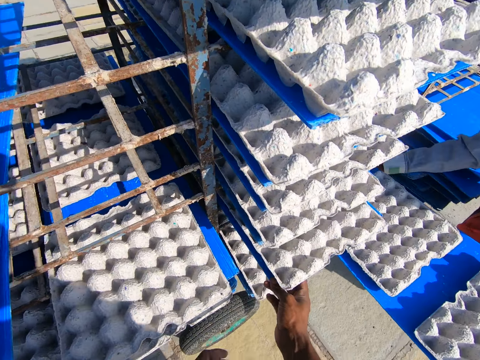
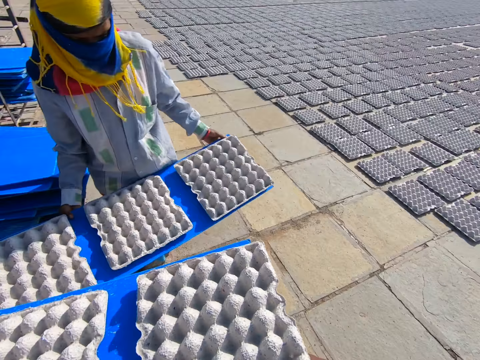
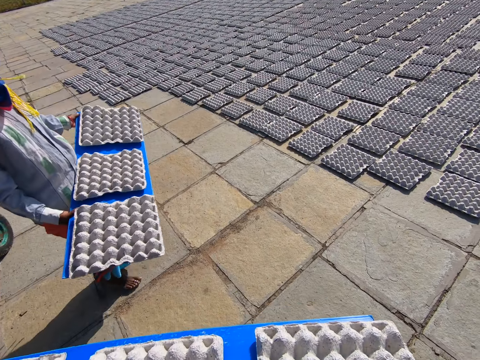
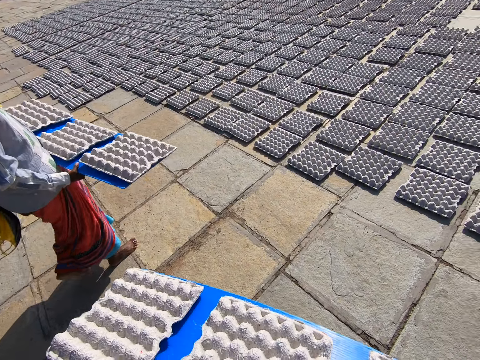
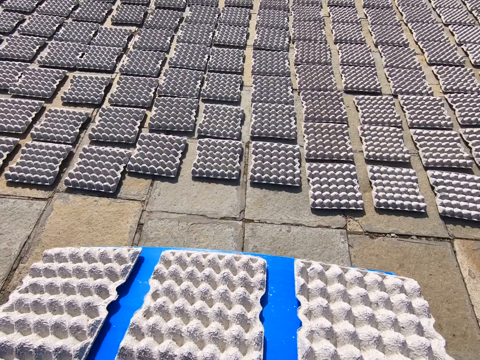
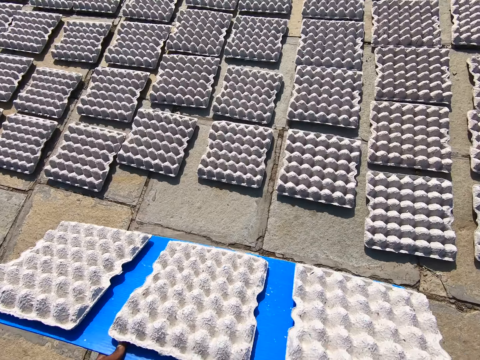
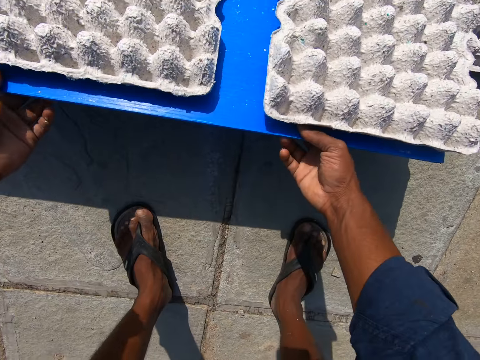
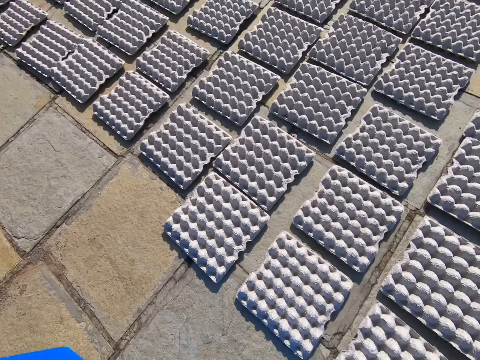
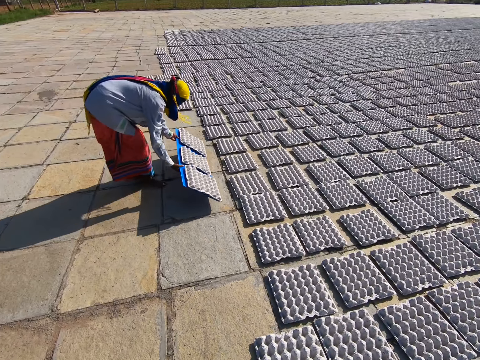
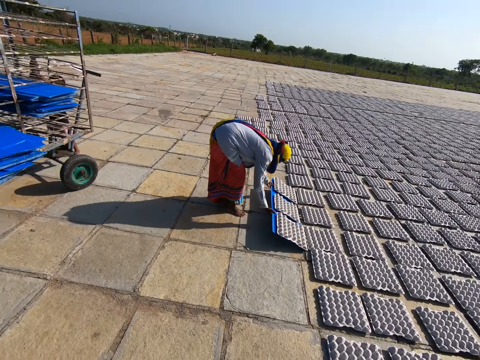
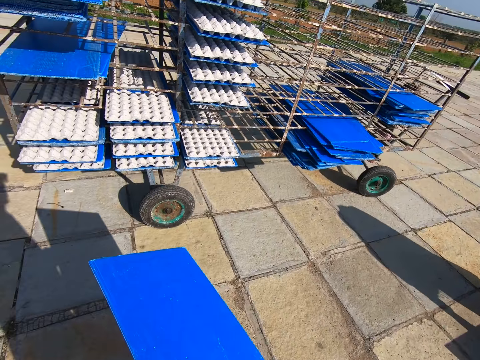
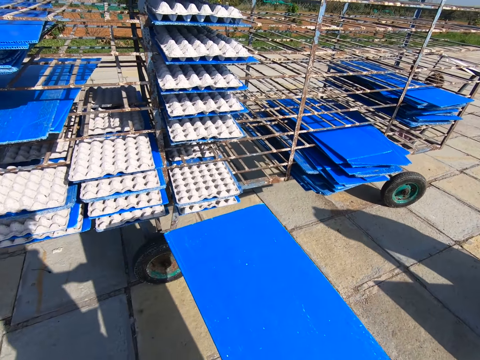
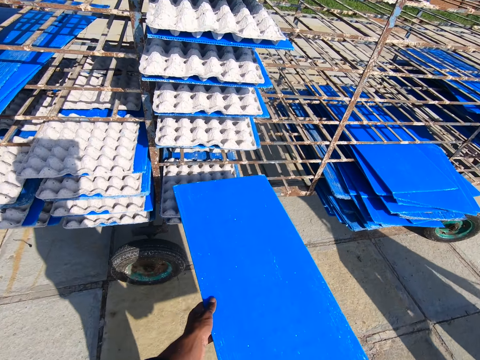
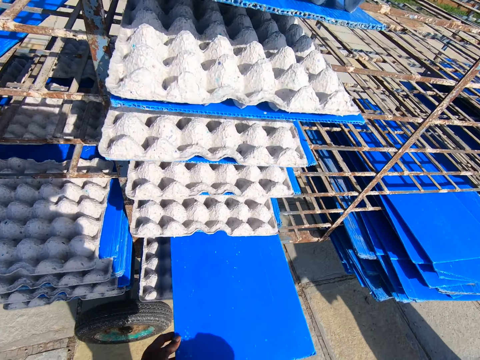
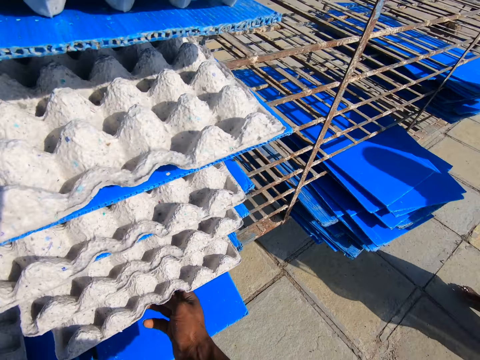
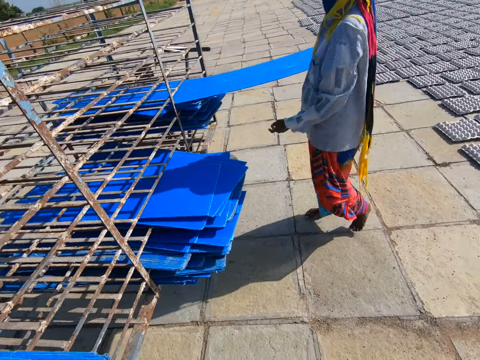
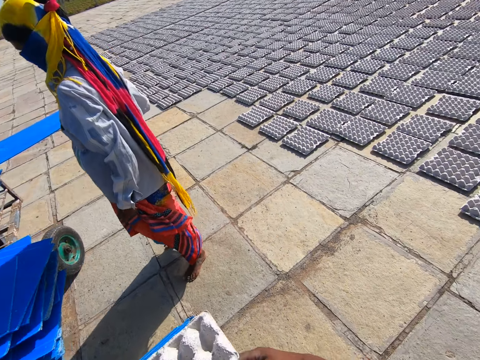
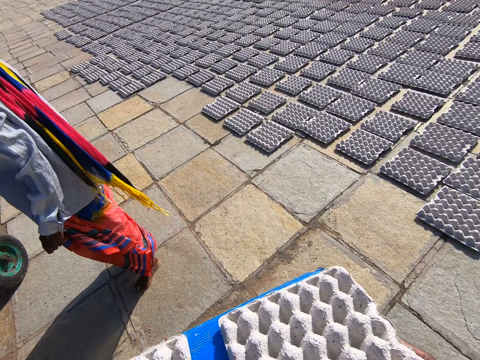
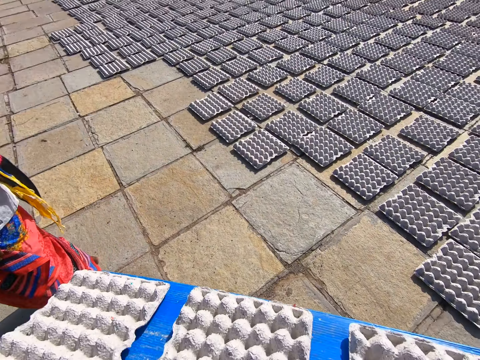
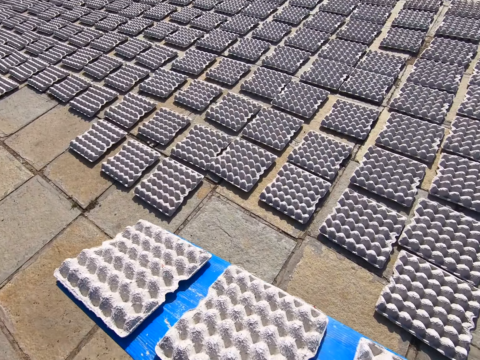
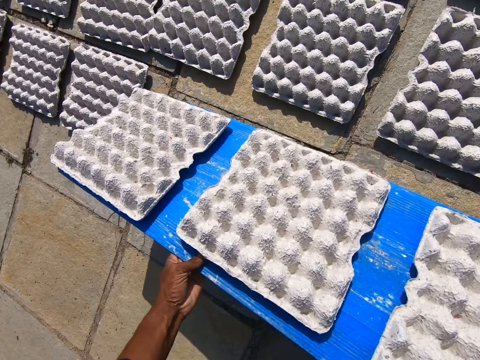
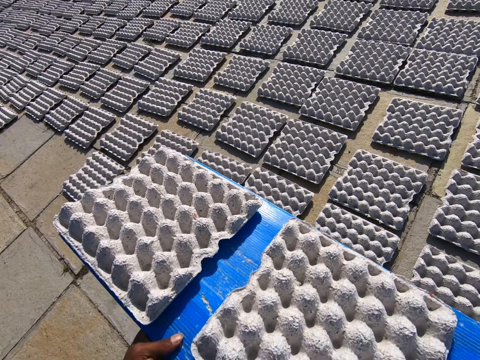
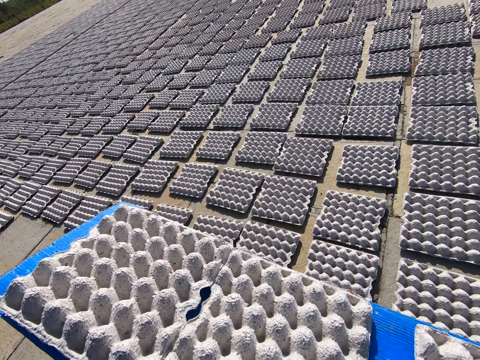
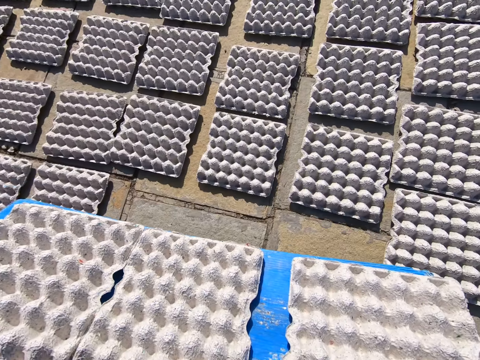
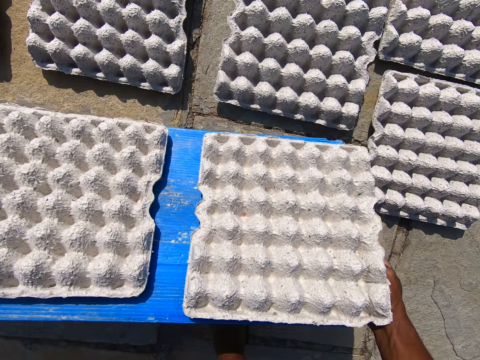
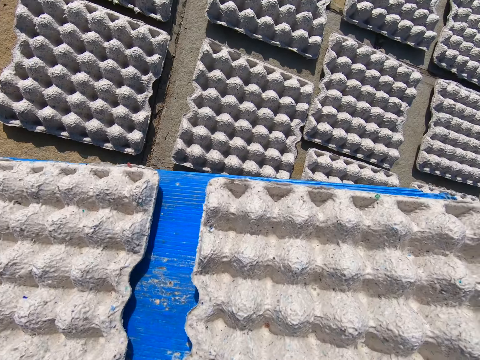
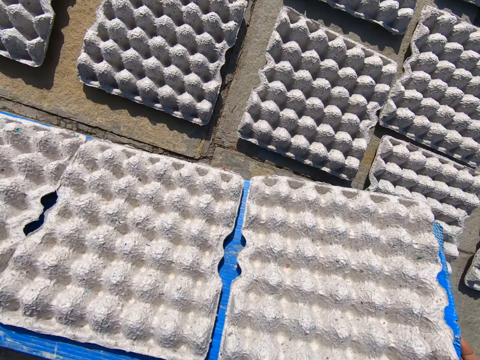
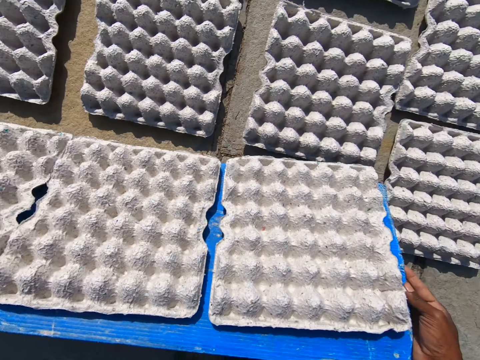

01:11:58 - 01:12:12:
The camera wearer pulls out a tray of crates from the trolley with his right hand. He walks on an open field to the laid crates on the floor with the tray of crates in his hands. The man walks to the laid crates on the floor with the tray of crates in his hands. The camera wearer lays the crates on the floor from the tray in his hands. The man lays the crates on the floor from the tray in his hands. The camera wearer walks on an open field to the trolley with the tray in his hands. He puts the tray in the trolley with his left hand. The man puts the tray in the trolley with his right hand. The camera wearer pulls out a tray of crates from the trolley with his right hand. He walks on an open field to the laid crates on the floor with the tray of crates in his hands. He lays the crates on the floor from the tray in his hands.

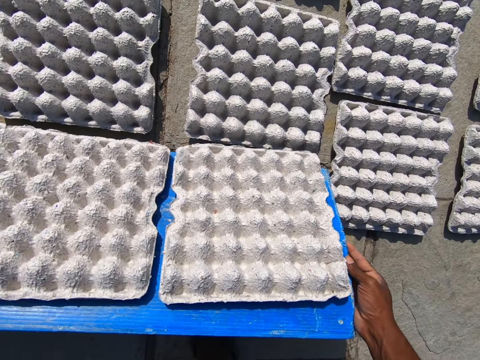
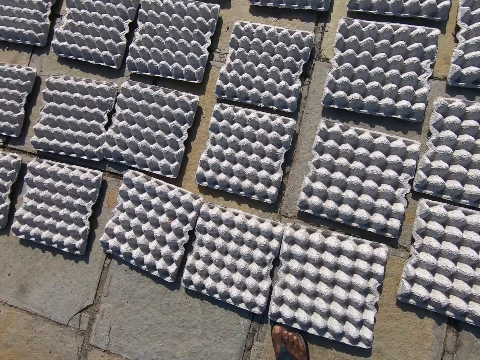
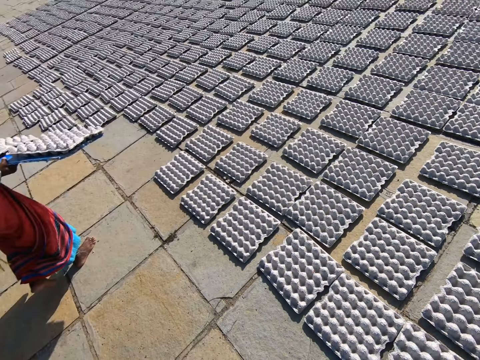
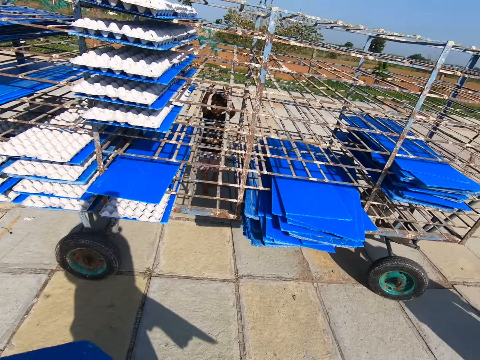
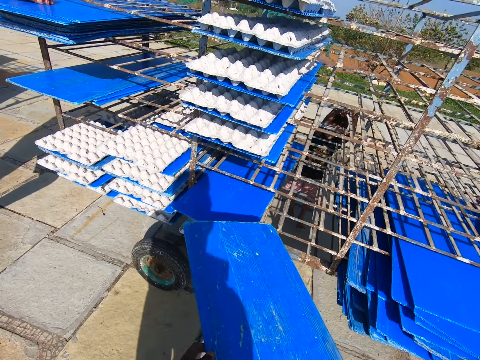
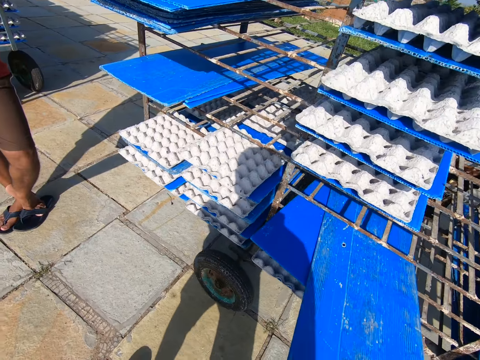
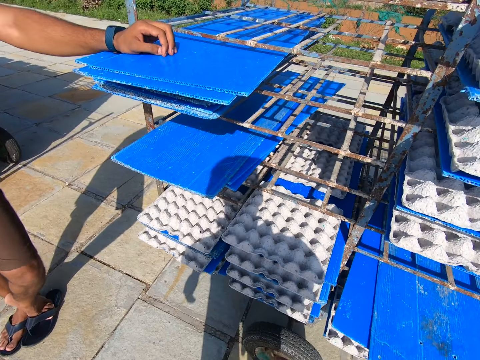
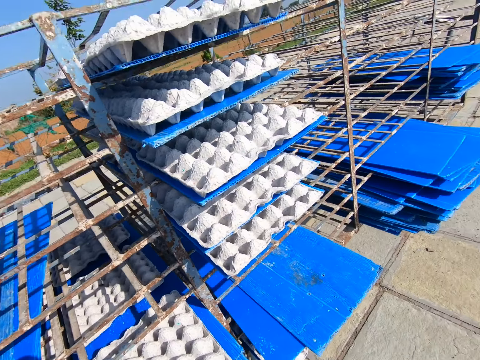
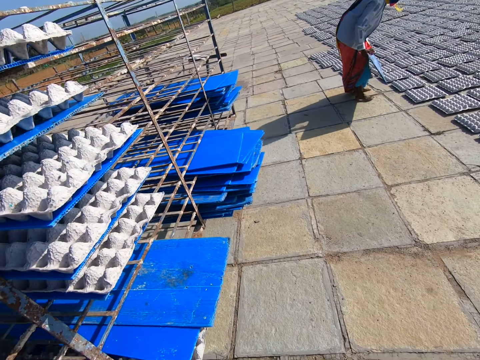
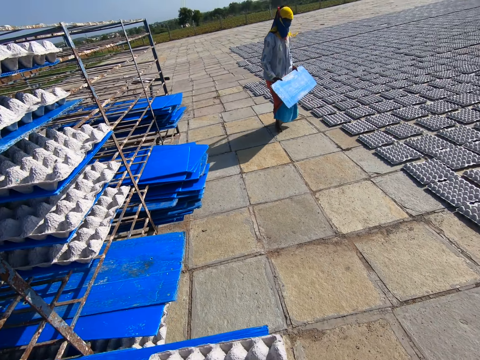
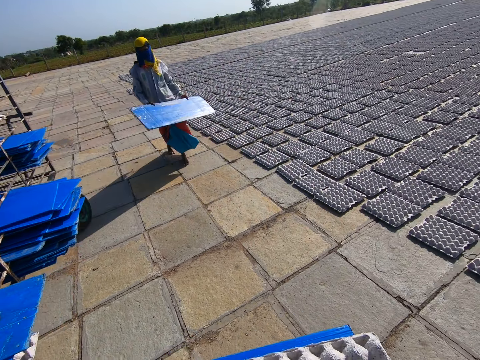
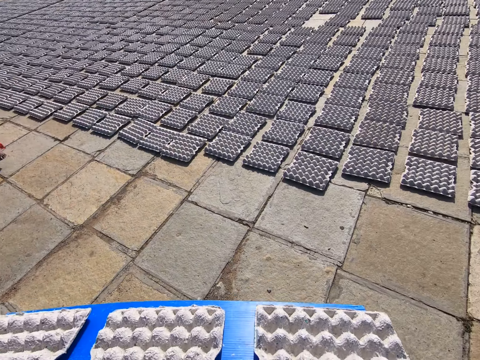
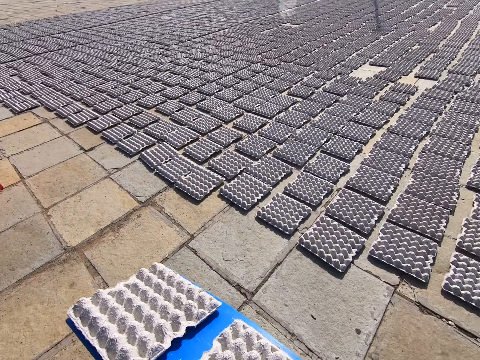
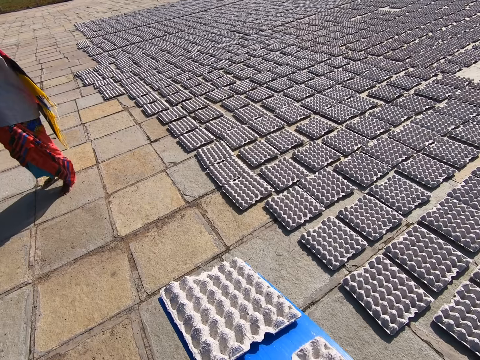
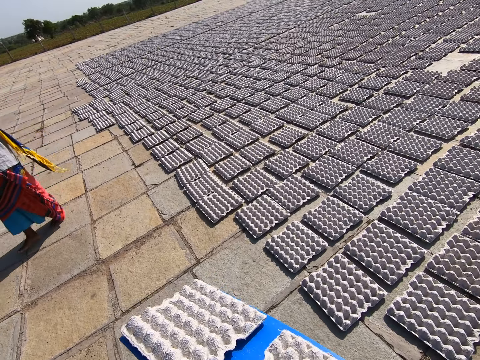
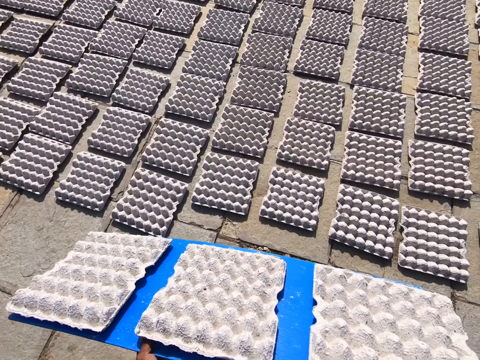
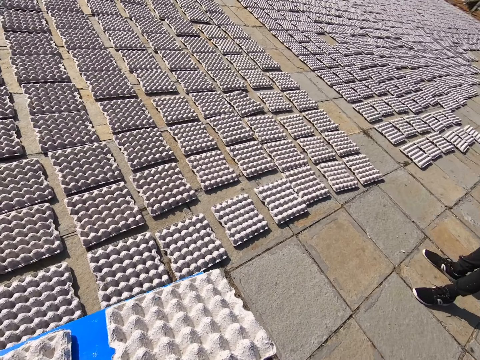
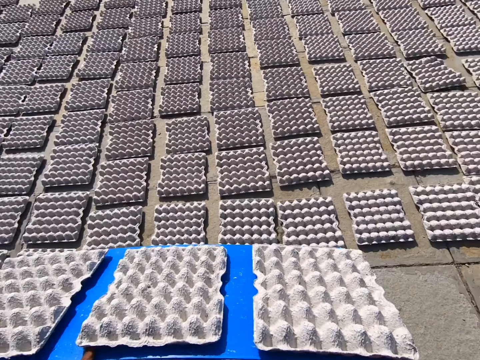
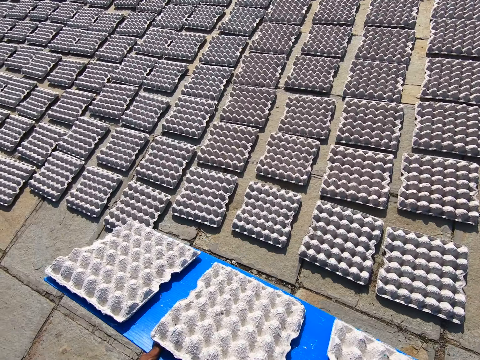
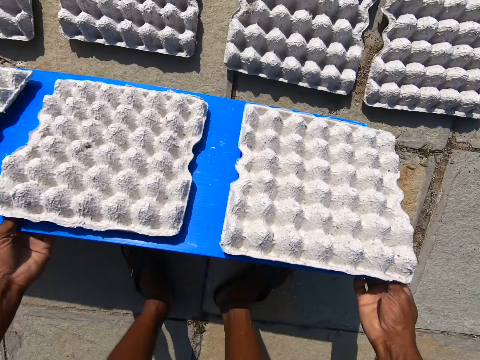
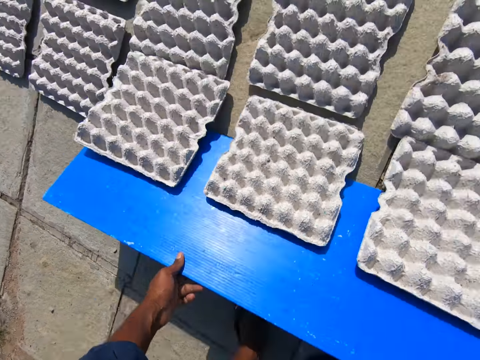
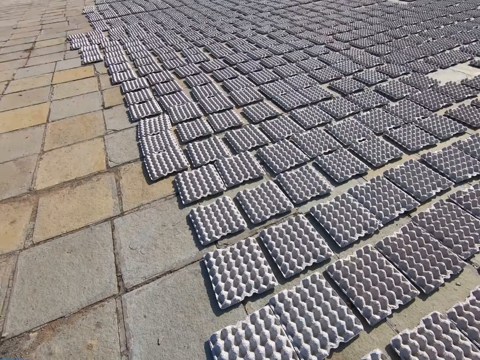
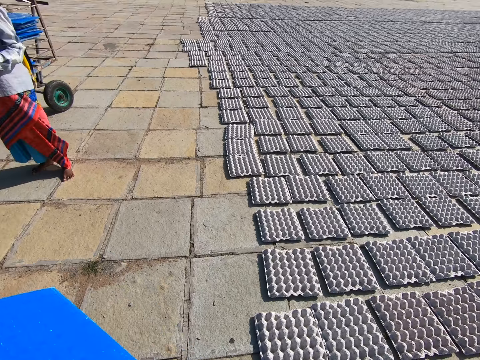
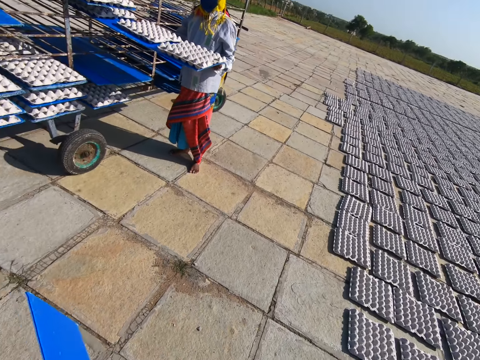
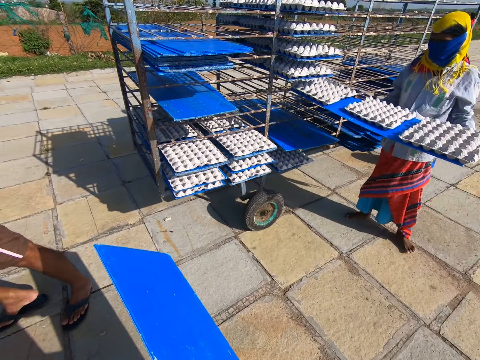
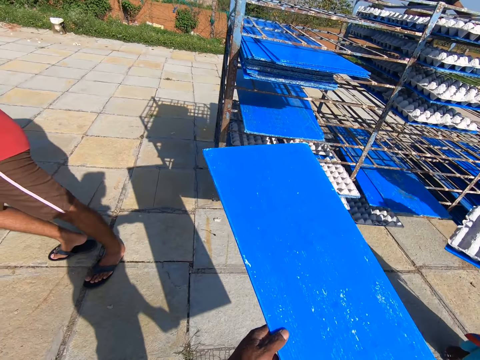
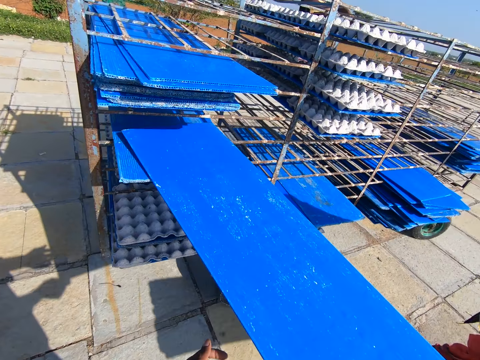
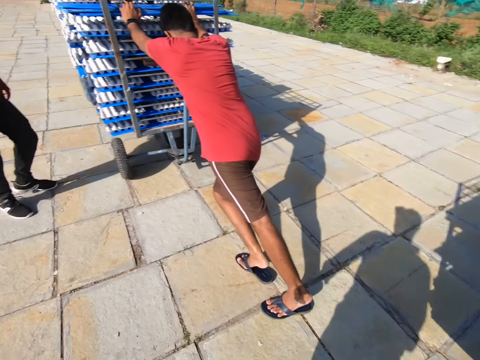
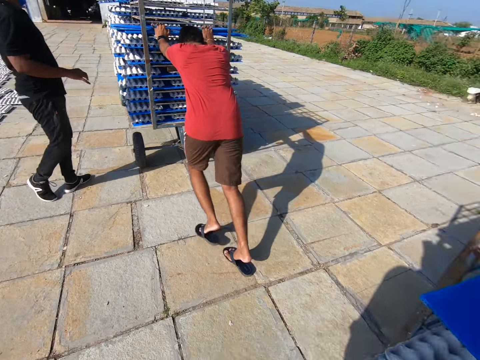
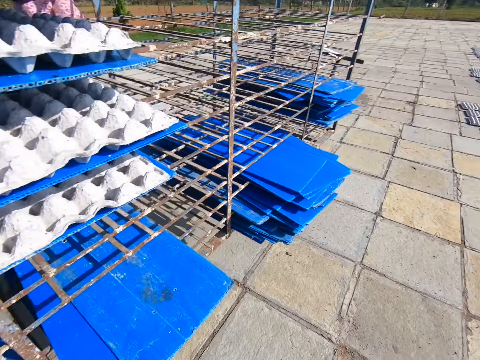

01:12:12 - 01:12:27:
The camera wearer walks on an open field to the trolley with the tray in his hands. He puts the tray in the trolley with his right hand. He takes out a tray from the rack with his hands. He carries some egg trays. He drops the crates on the tray in his hands on the floor. The woman takes out a tray from the rack with her hands. The camera wearer drops the tray in his hands into the rack.
